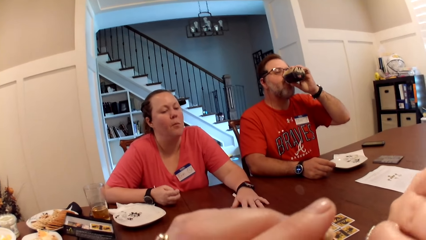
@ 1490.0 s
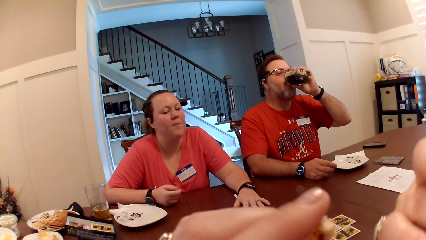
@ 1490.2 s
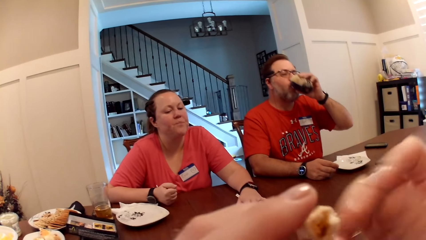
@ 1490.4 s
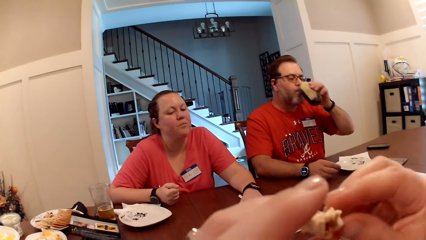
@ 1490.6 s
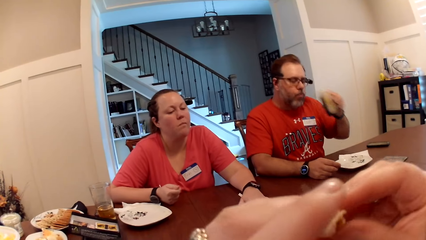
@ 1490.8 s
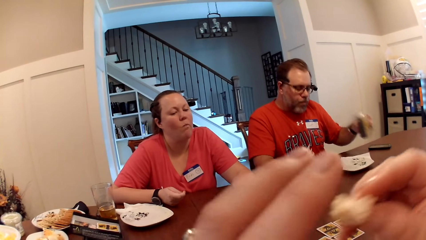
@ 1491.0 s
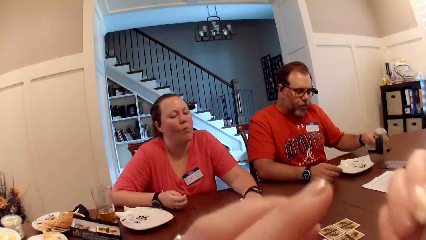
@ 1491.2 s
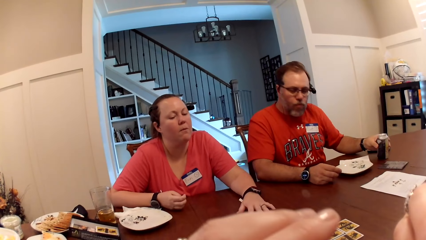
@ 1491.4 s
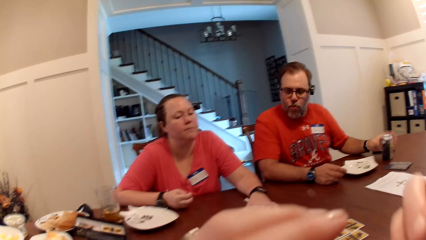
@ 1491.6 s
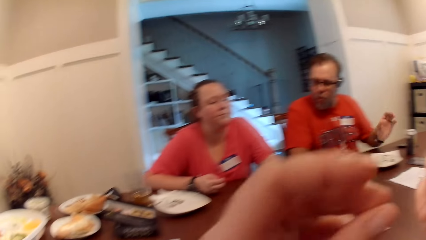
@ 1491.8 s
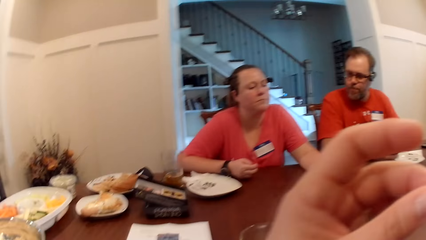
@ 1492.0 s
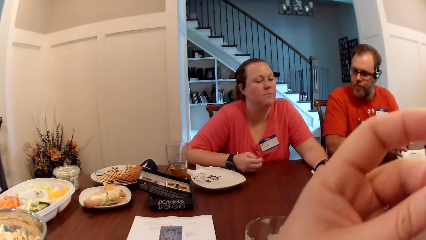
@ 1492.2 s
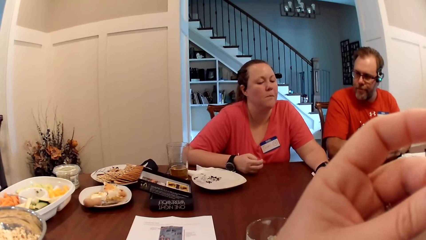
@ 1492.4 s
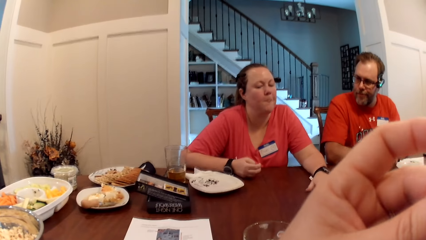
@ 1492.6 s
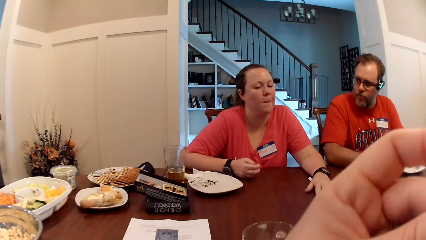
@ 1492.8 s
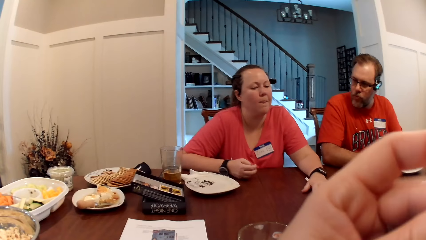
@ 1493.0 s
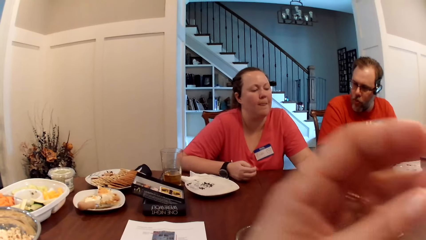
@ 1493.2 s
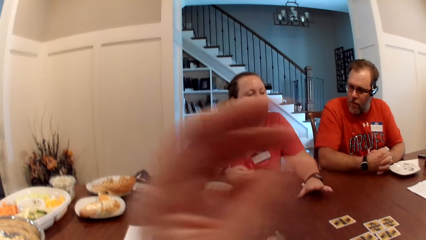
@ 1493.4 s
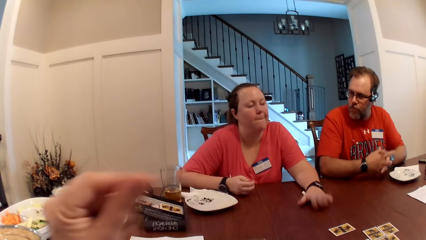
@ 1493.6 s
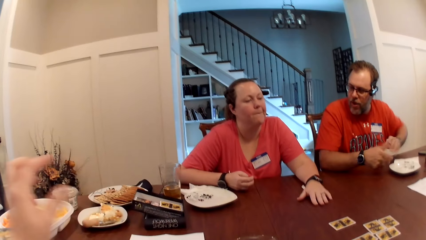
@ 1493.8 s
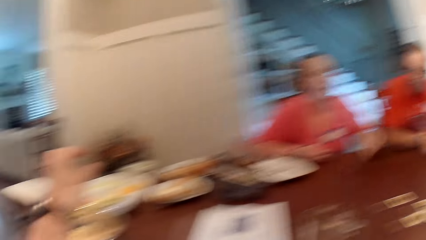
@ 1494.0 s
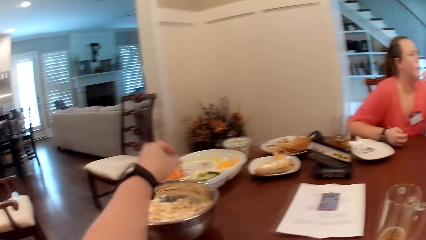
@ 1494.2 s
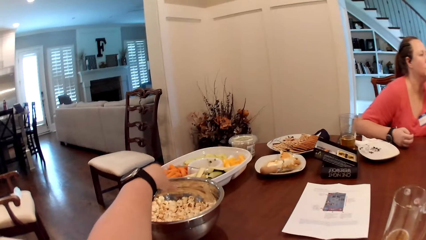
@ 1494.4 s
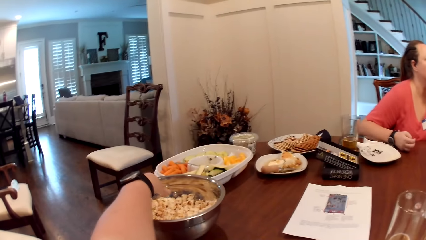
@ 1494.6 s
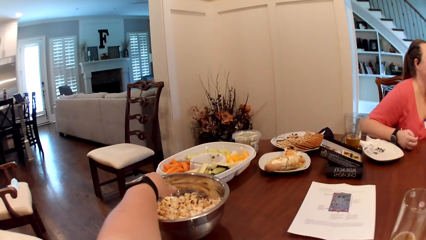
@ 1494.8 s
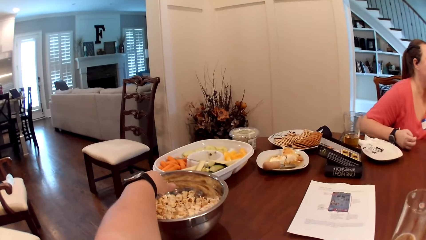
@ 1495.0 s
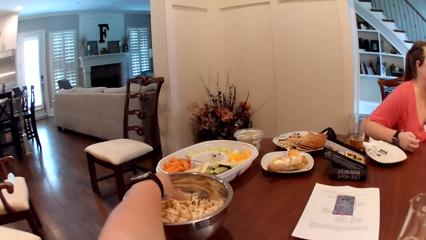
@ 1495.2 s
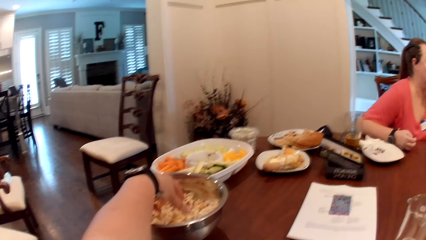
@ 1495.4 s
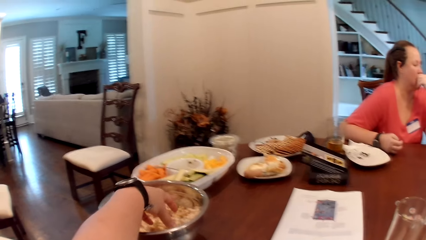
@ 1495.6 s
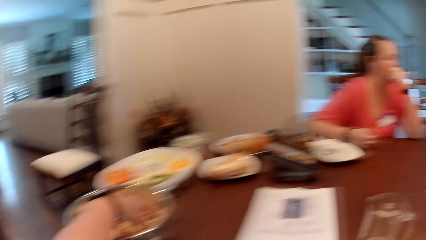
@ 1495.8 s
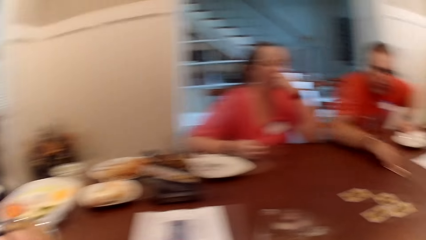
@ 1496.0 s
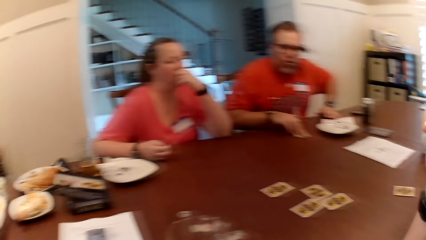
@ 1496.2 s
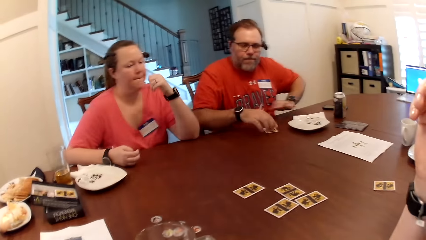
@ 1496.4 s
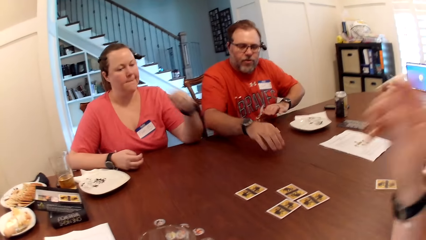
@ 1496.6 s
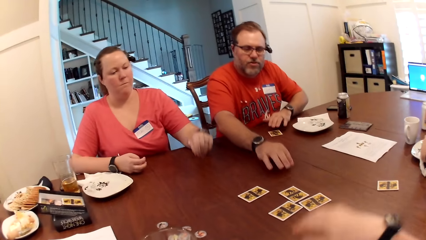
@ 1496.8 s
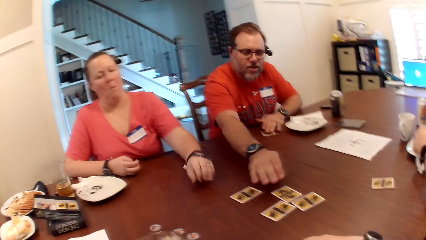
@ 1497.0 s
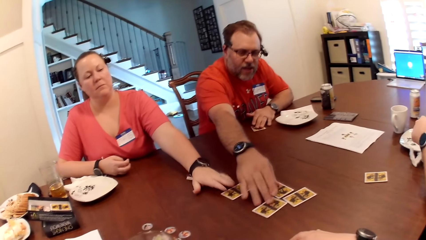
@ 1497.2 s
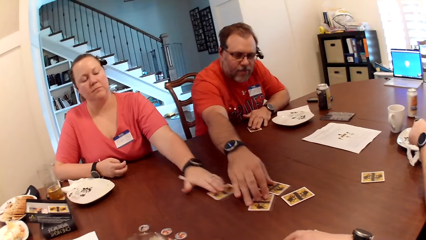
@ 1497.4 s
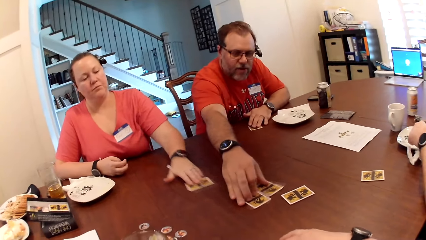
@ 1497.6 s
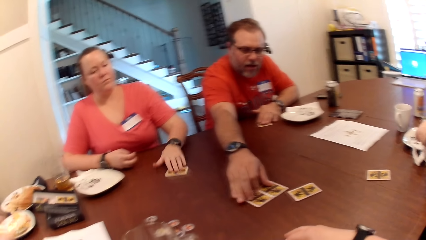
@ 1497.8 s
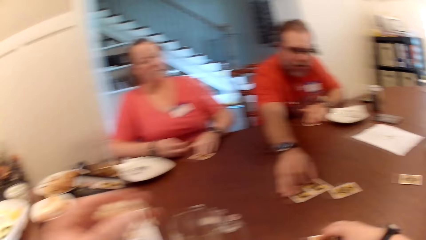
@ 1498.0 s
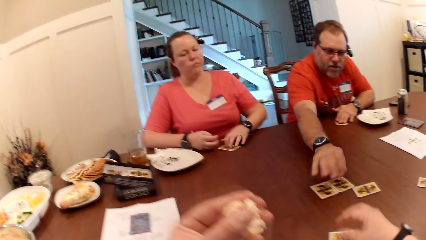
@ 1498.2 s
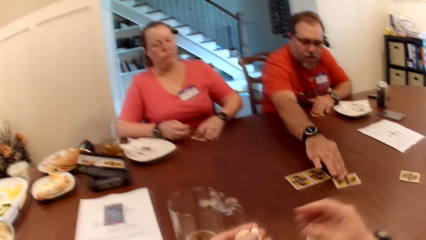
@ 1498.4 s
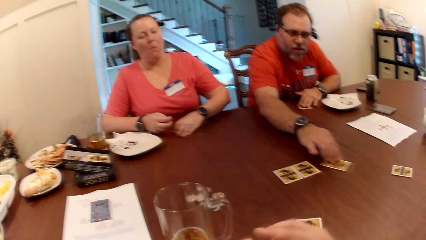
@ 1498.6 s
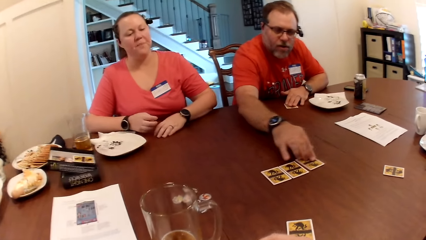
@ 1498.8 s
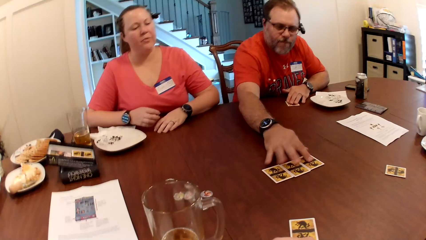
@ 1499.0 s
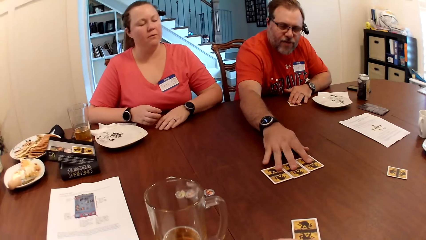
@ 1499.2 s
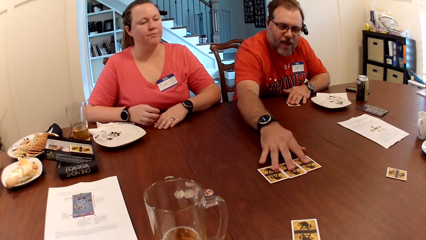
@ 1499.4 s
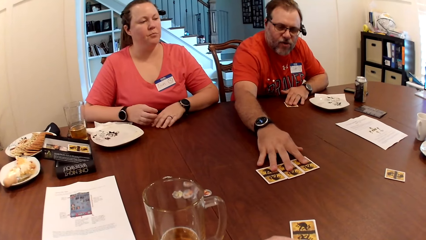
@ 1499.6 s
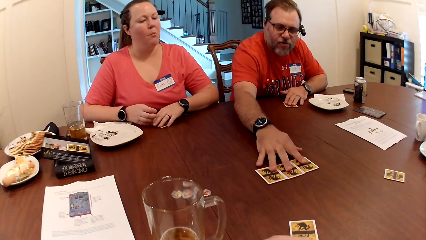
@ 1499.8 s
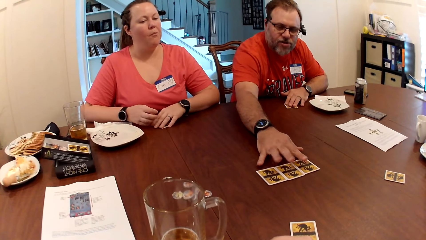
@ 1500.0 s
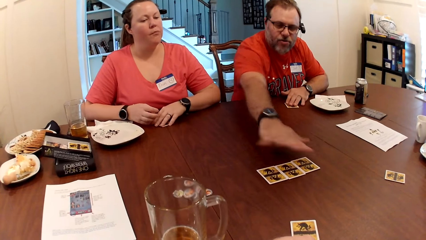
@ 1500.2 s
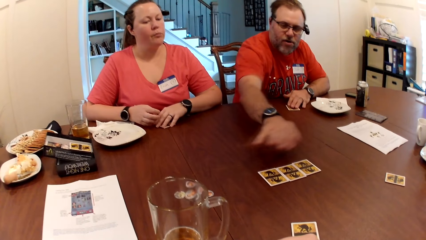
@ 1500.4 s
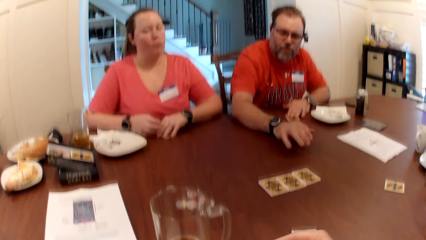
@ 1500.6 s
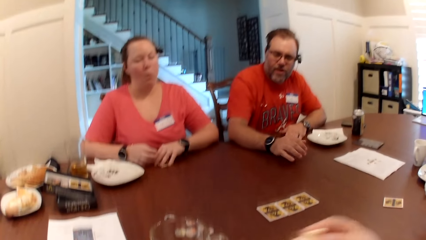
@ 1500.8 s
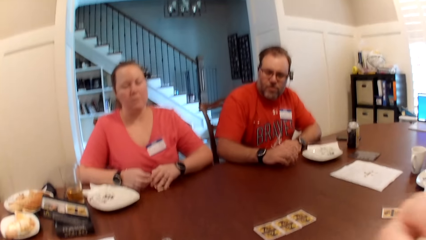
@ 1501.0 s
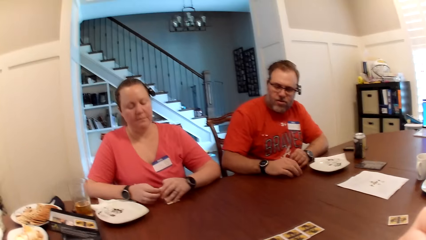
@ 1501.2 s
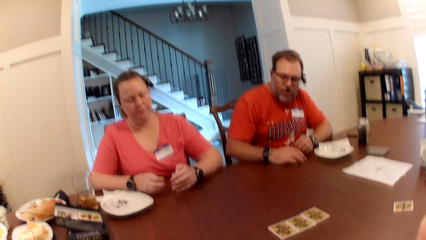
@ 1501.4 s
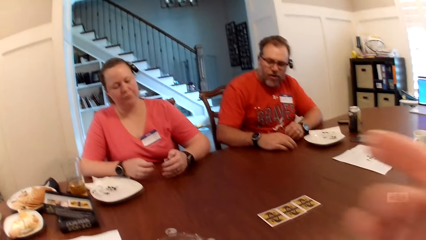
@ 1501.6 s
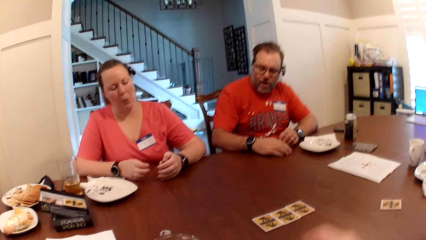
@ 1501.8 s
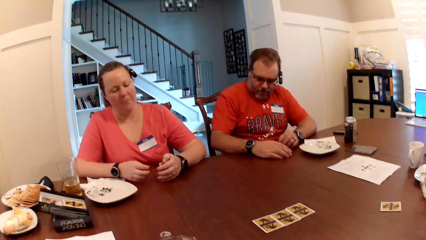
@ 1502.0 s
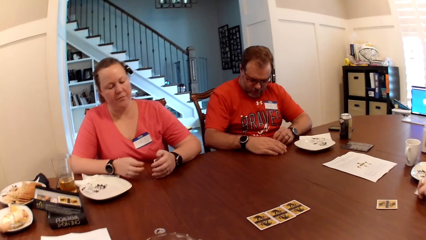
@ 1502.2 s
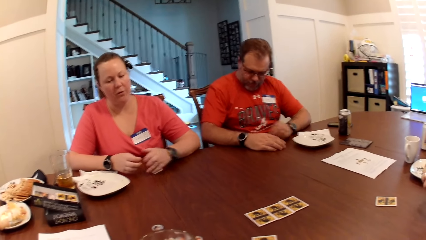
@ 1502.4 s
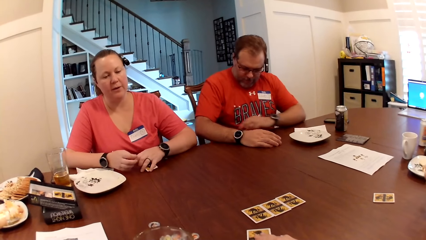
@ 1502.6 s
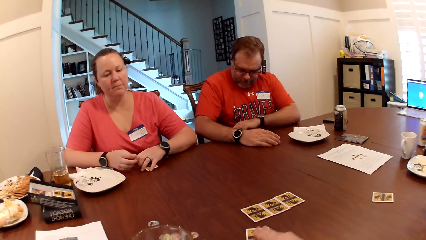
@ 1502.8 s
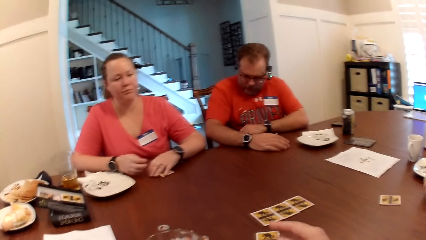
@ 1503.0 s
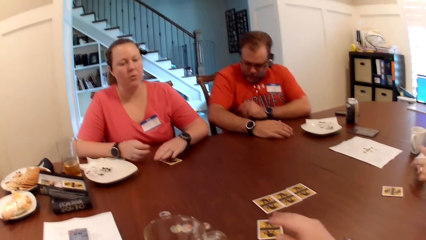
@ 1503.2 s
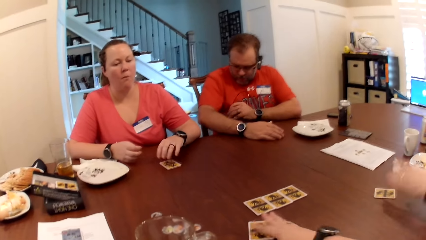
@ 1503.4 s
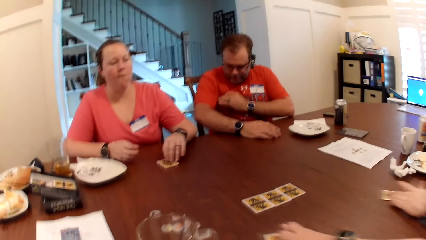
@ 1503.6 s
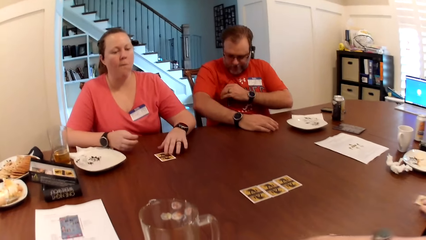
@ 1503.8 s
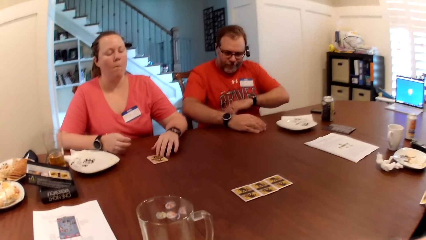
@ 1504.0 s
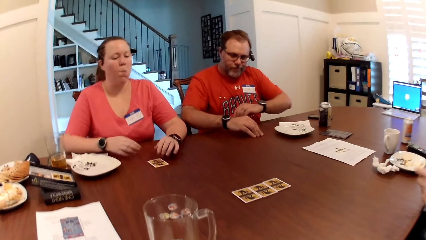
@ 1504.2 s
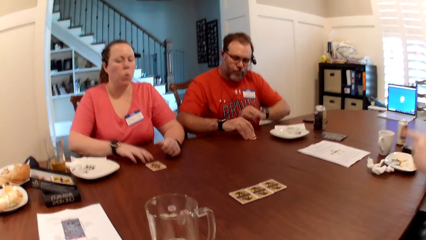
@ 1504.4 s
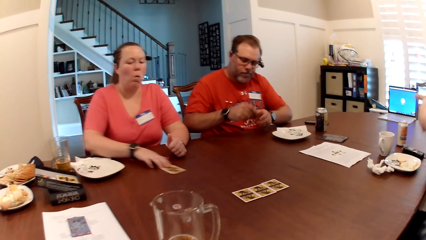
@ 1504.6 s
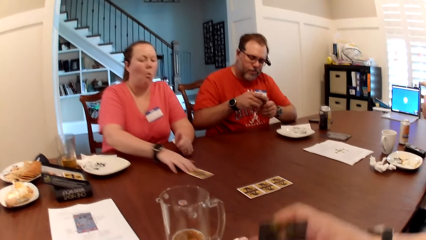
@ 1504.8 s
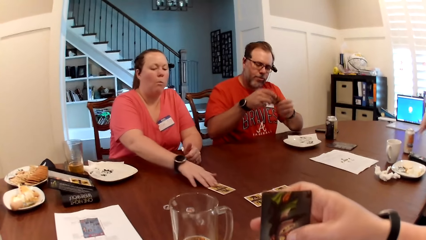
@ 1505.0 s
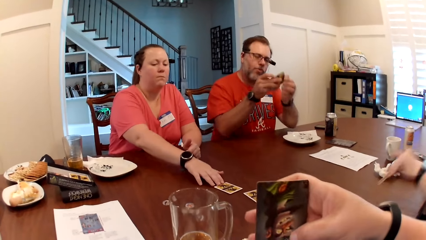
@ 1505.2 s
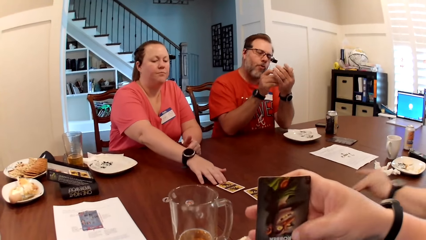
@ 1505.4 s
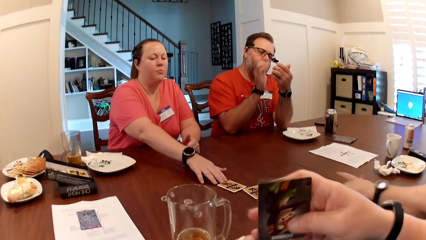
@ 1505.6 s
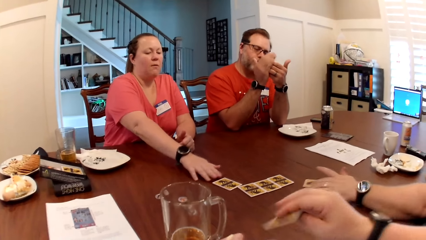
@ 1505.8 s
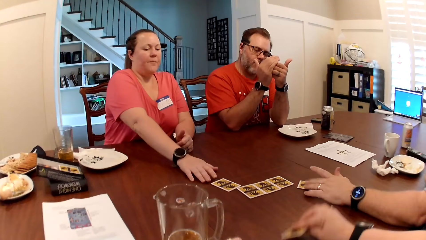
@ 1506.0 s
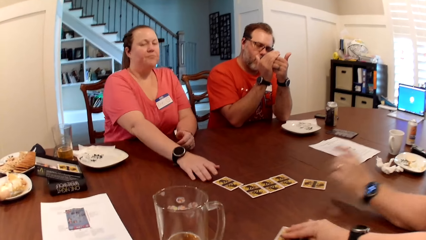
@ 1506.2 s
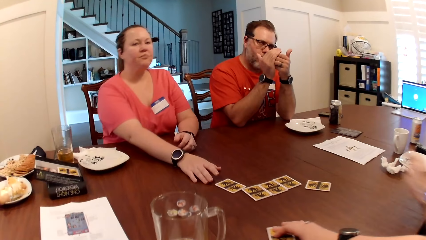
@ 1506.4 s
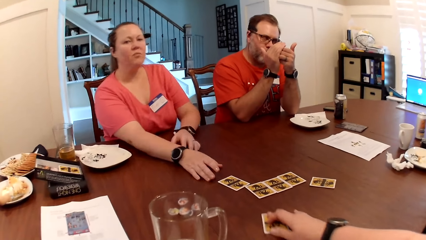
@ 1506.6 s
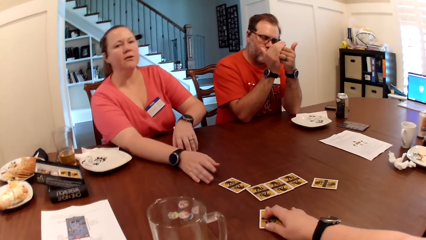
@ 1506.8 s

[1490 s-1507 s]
The camera wearer eats the popcorn in her right hand. The man drops the can of beer on the table with his left hand. The camera wearer eats the popcorn in her left hand. She takes the popcorn from the bowl on the table with her left hand. The woman picks a card from the table with her left hand. The man moves some cards on the table with his right hand and picks cards from the table. The camera wearer eats popcorn with her right hand. She picks her card from the table with her right hand. Another man throws a paper napkin on the table with his left hand and picks his card from the table with his left hand. A third man picks up a card from the table with his right hand. Another woman moves her card on the table with her right hand. The third man looks at the card with both hands. The second man drops his card on the table with his left hand. The camera wearer looks at the card. She drops her card on the table with her right hand.
